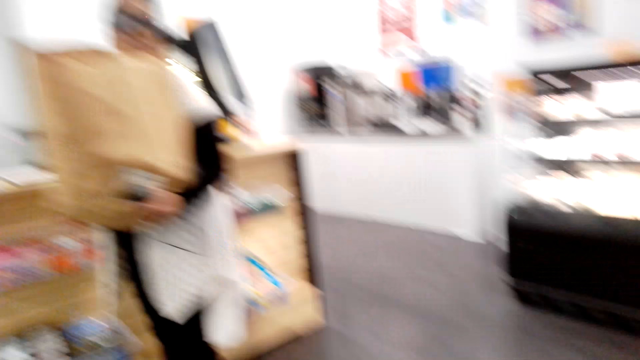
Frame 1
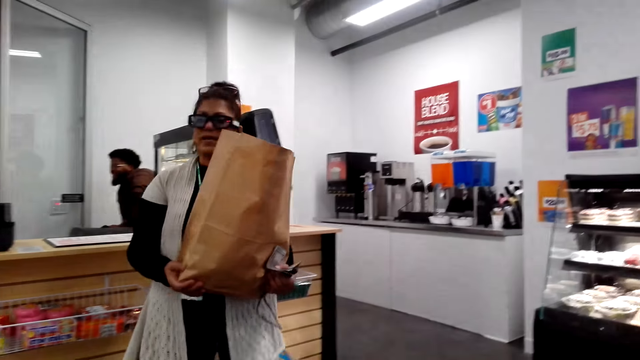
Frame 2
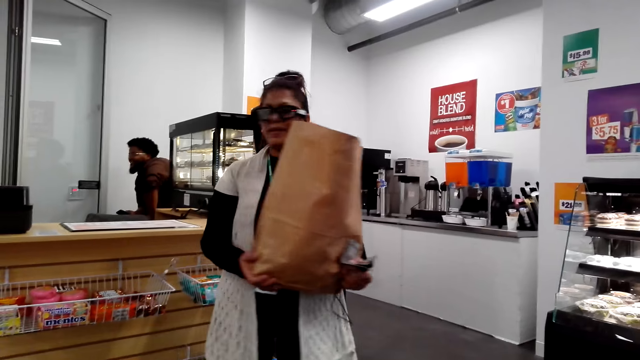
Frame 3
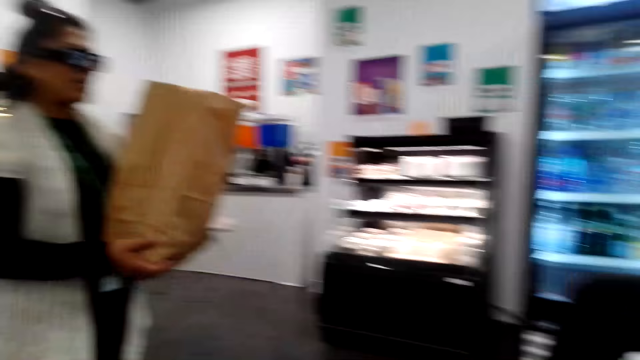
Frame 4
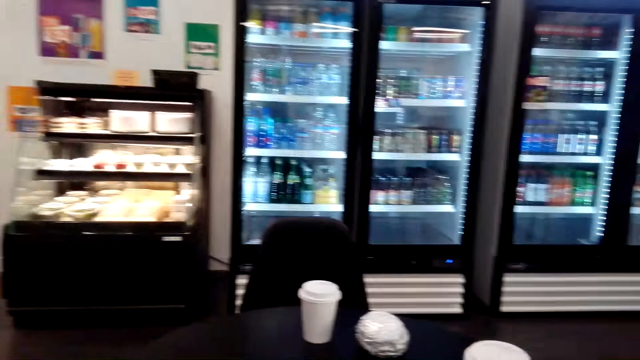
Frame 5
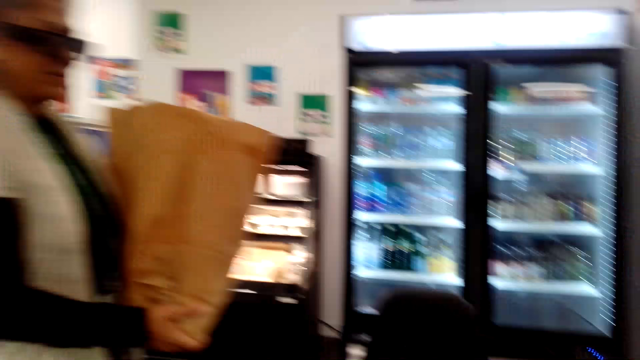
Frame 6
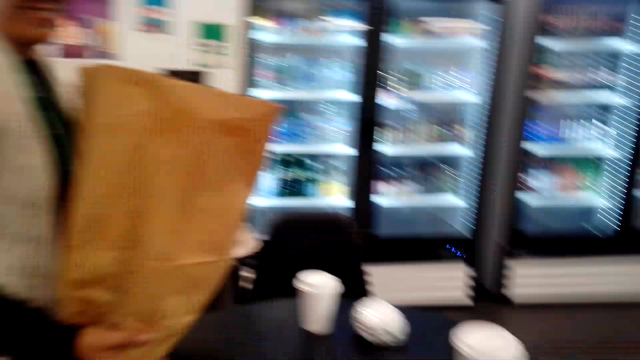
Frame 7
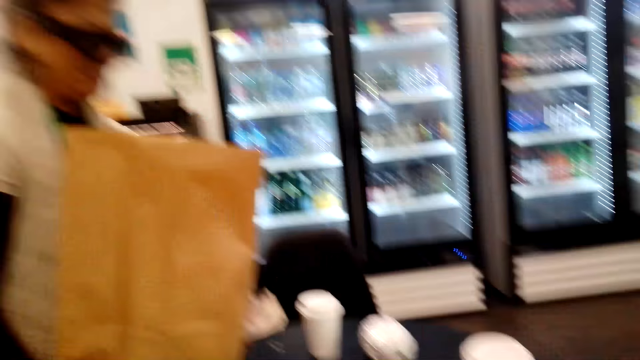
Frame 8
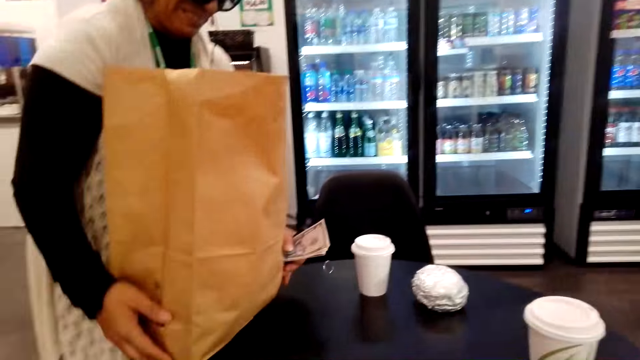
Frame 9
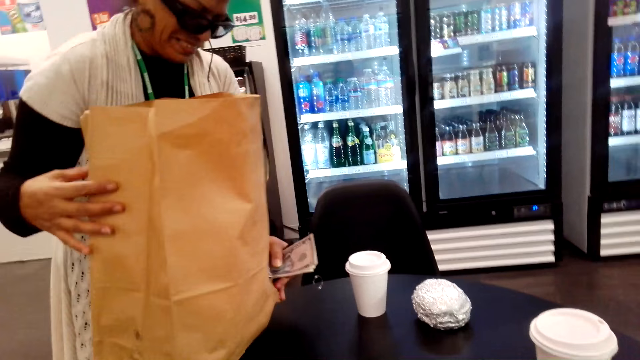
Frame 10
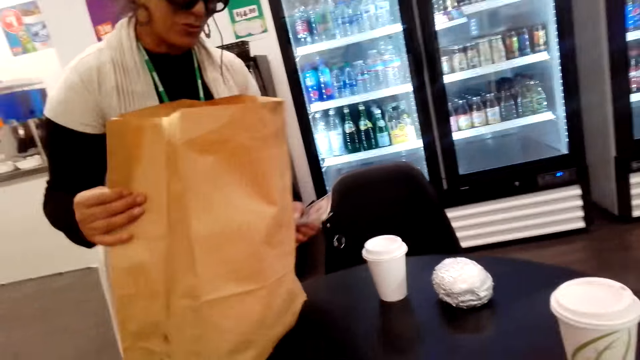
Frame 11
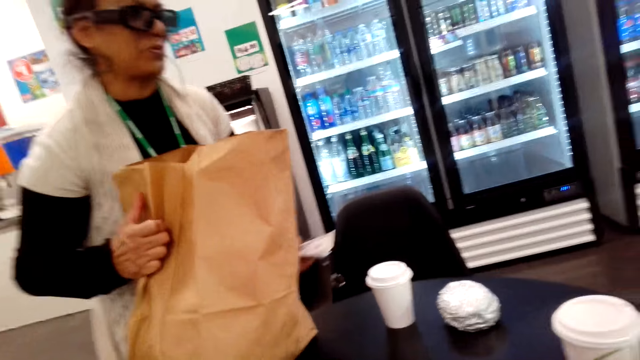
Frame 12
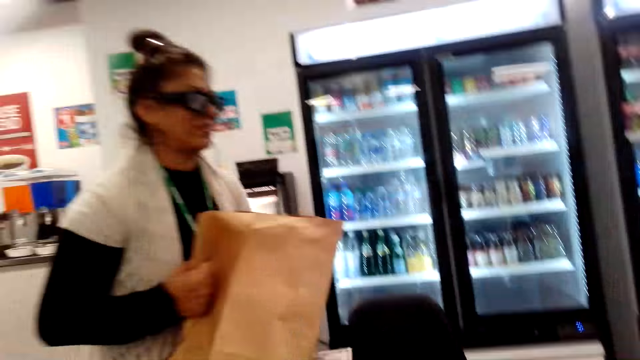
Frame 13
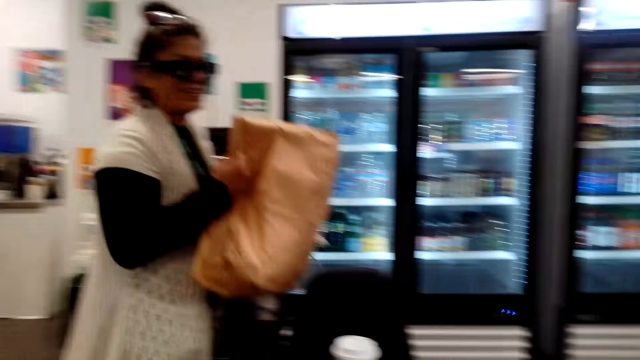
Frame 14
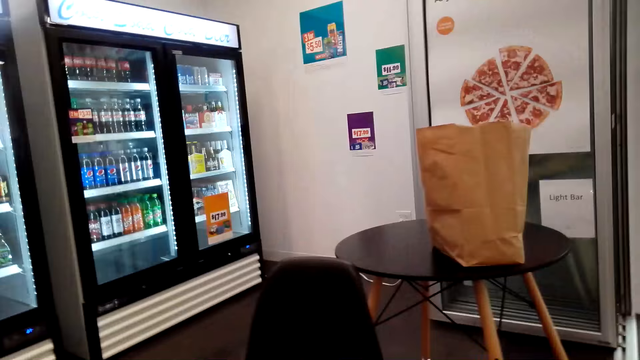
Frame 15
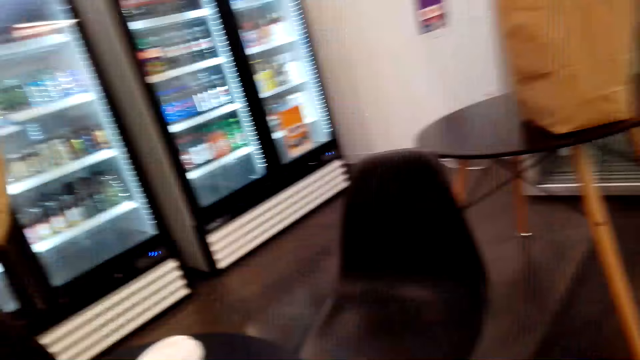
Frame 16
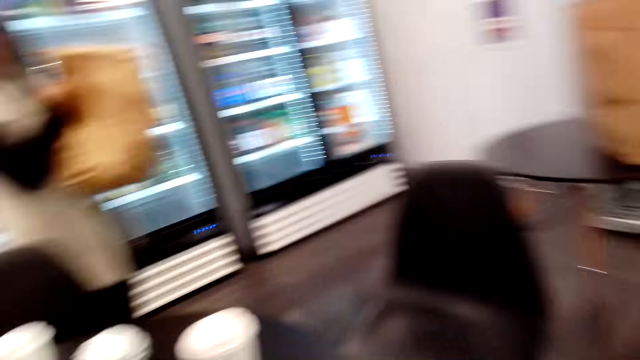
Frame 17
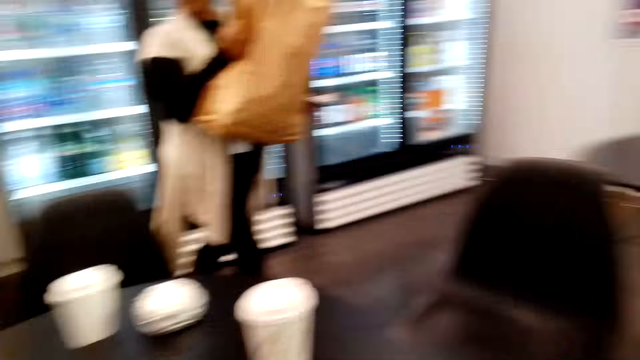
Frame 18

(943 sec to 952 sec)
A lady carries a shopping bag or package towards the camera wearer. She drops the bag on the table where the camera wearer is, and carries the bag to another table in the room. The lady picks the package from the table.

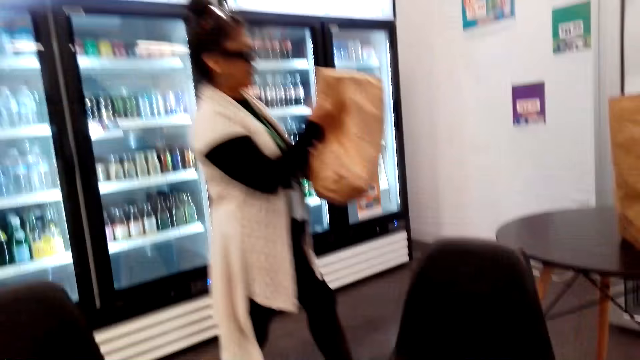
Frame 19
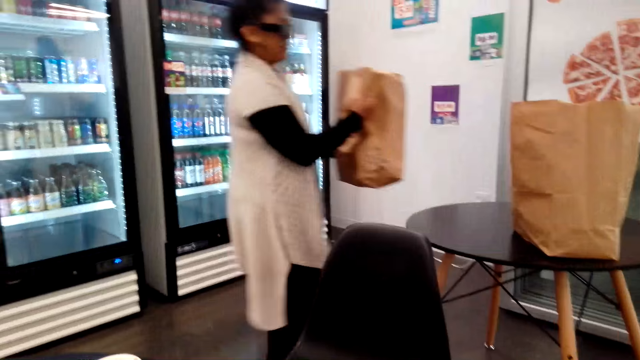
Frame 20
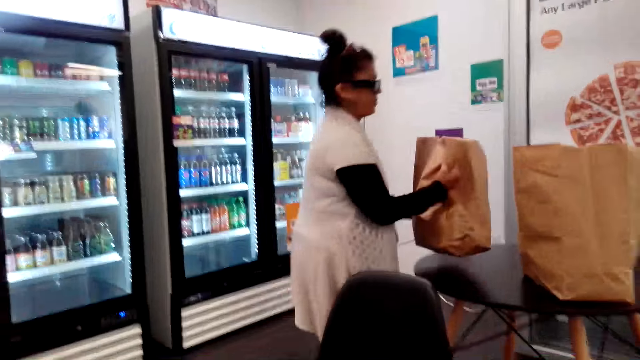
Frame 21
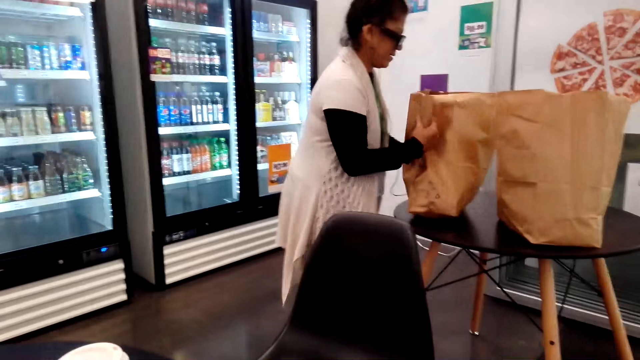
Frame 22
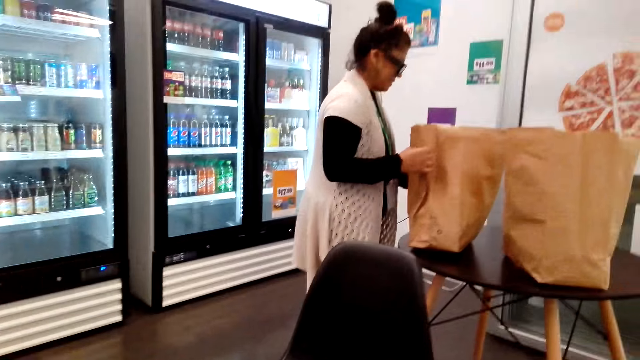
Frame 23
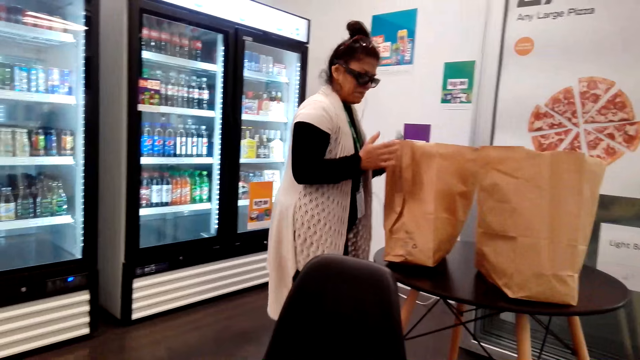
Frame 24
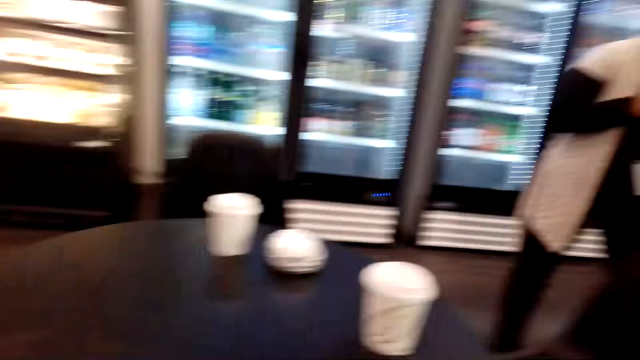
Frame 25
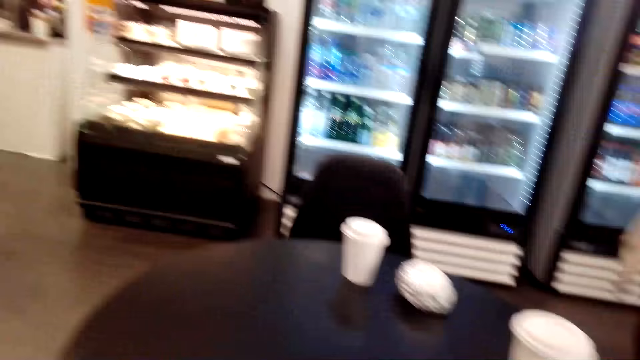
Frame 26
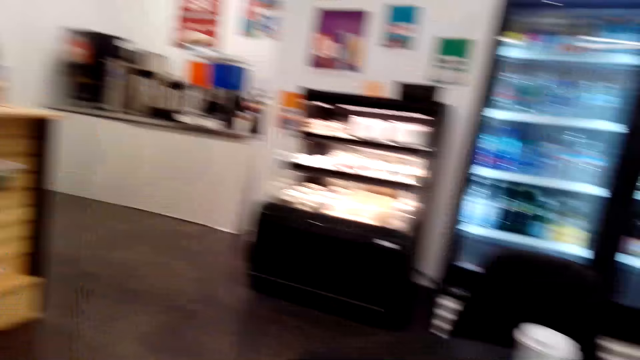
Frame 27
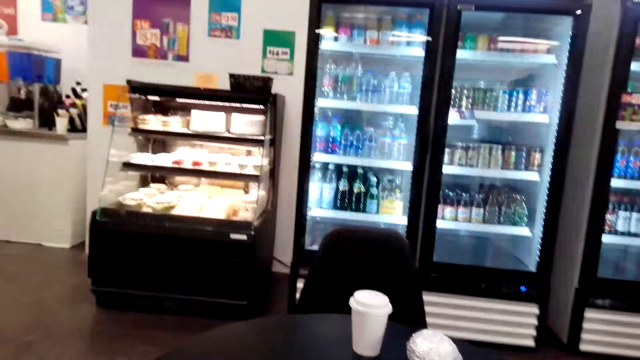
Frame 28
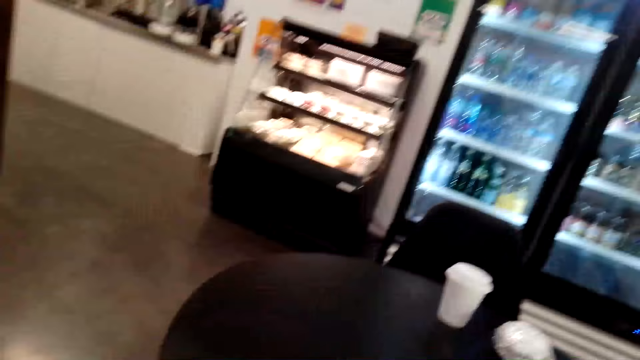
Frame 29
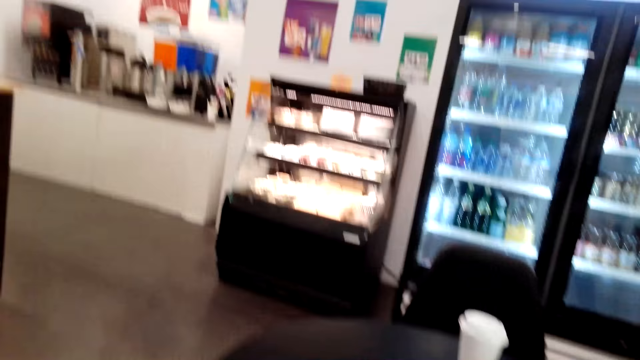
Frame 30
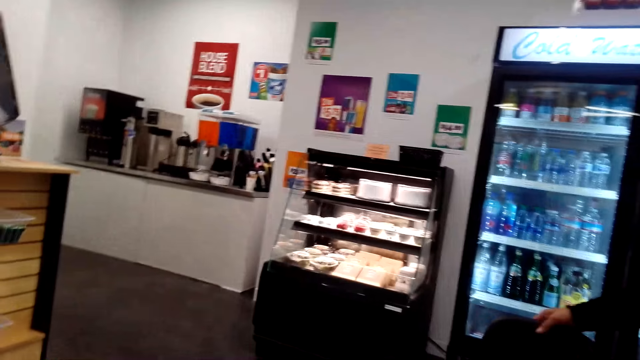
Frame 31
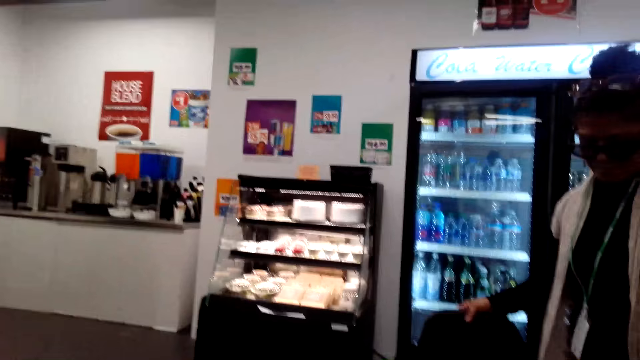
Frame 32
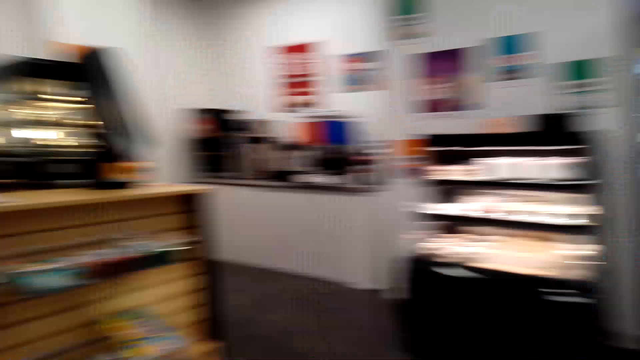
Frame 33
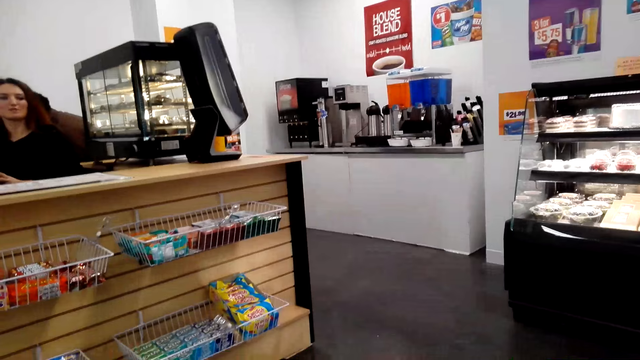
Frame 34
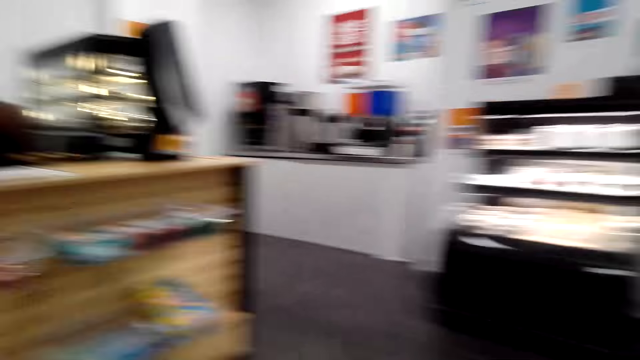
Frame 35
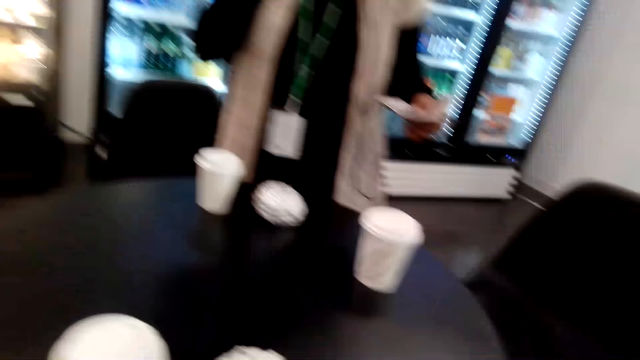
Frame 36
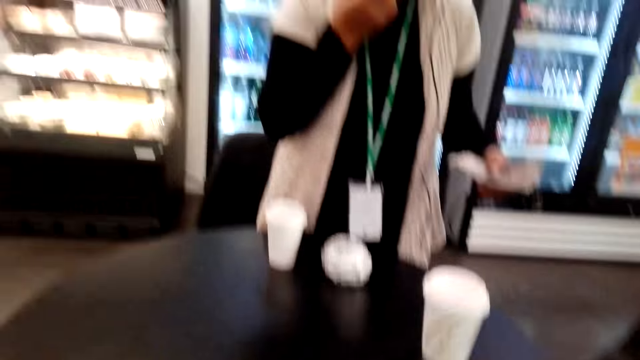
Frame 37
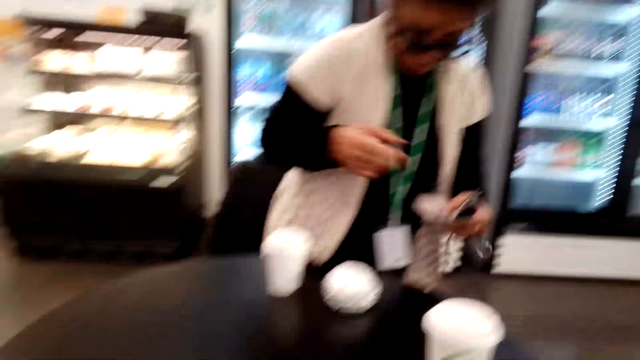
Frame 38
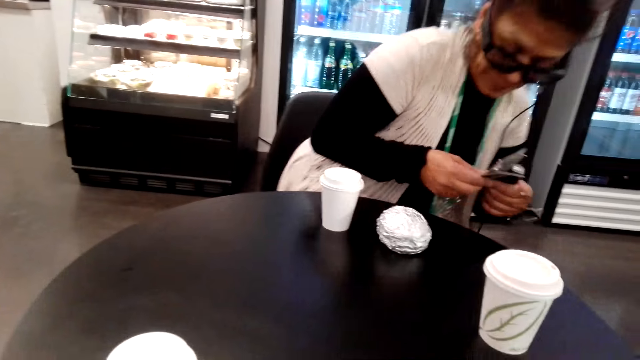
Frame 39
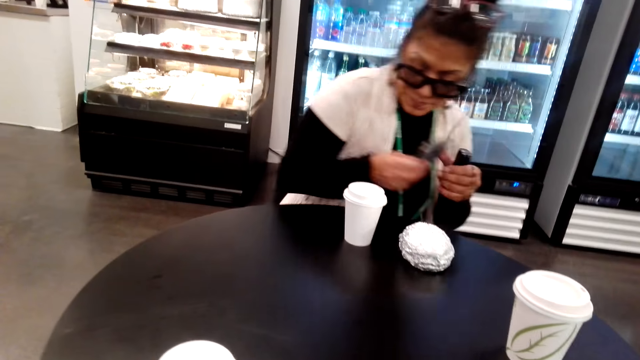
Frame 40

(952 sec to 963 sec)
A lady drops the bag on another table. She walks back to the camera wearer's table. The lady positions the table seat, pulls the chair, and sits on the seat.
